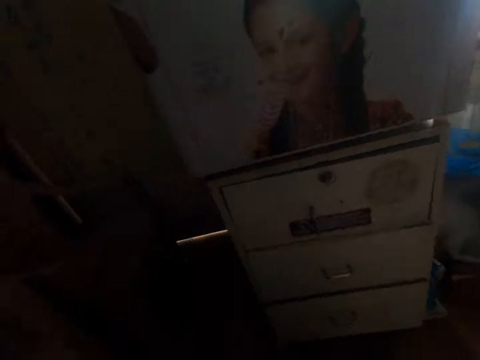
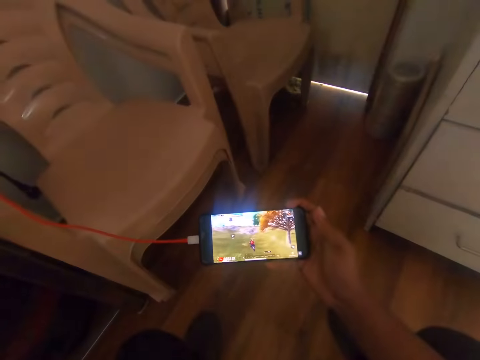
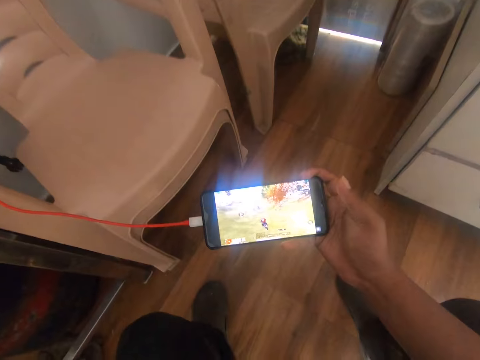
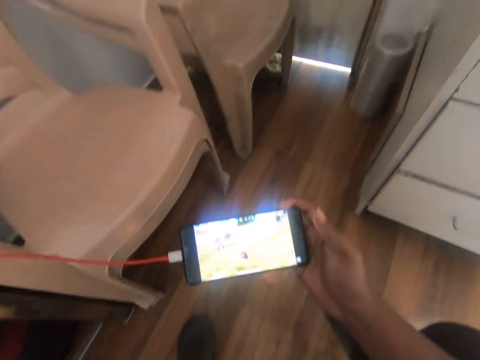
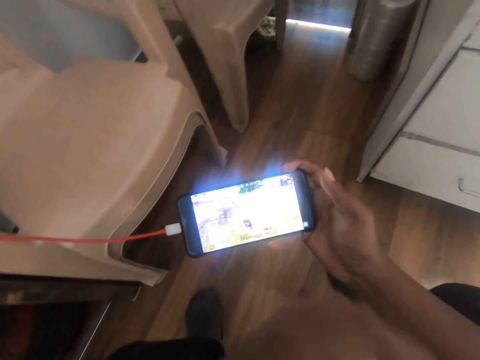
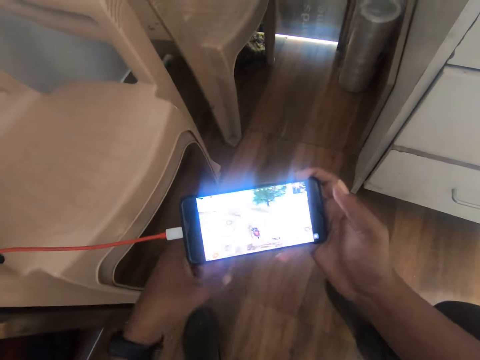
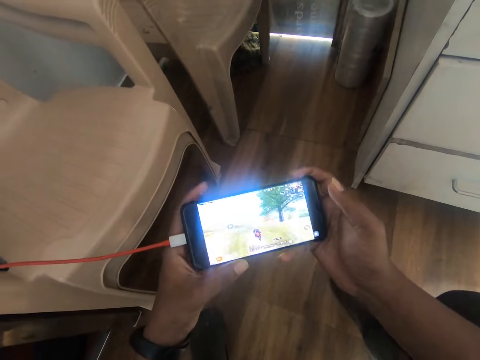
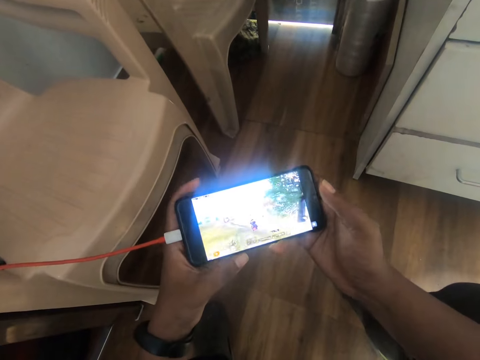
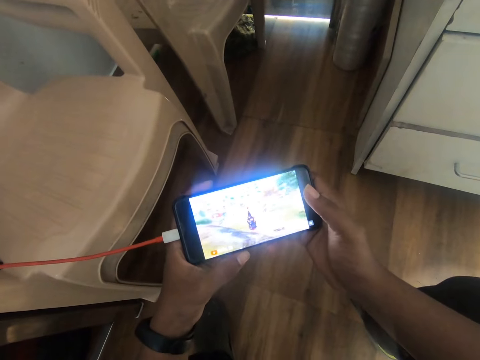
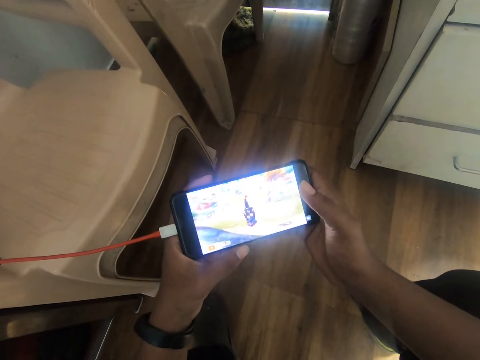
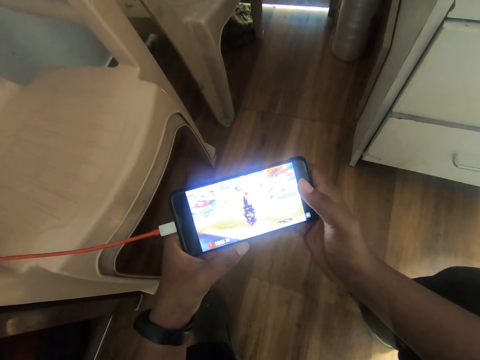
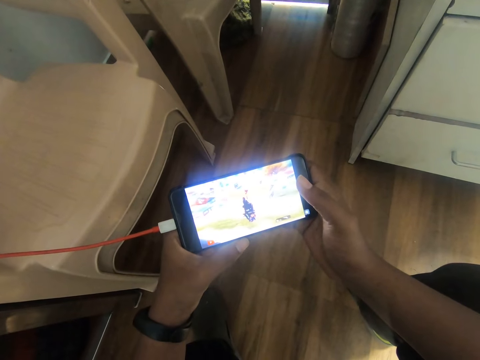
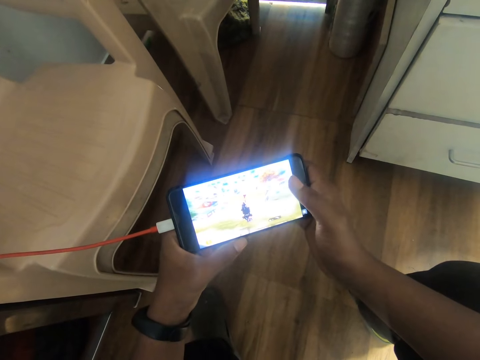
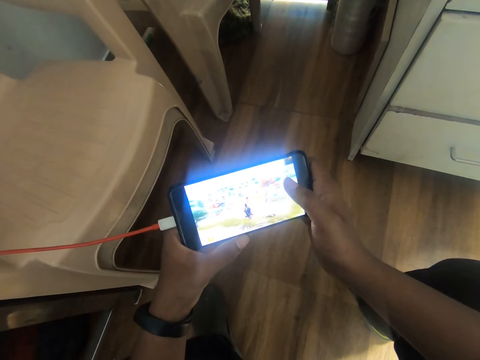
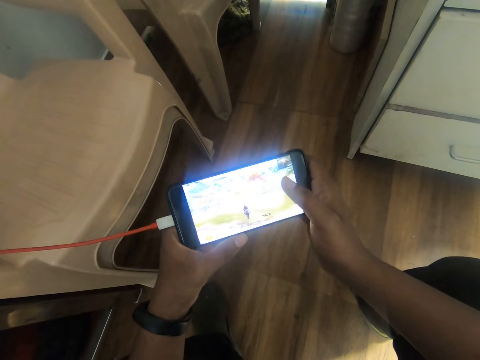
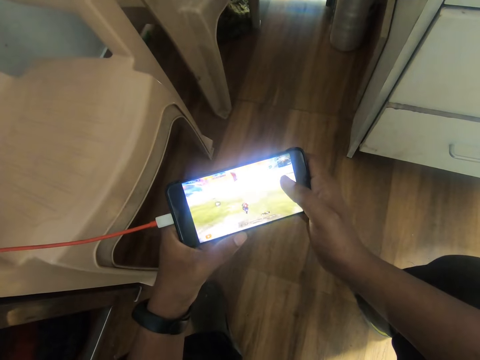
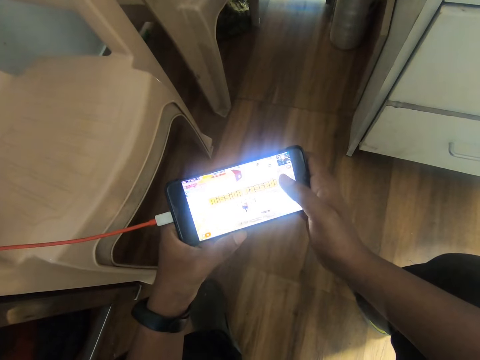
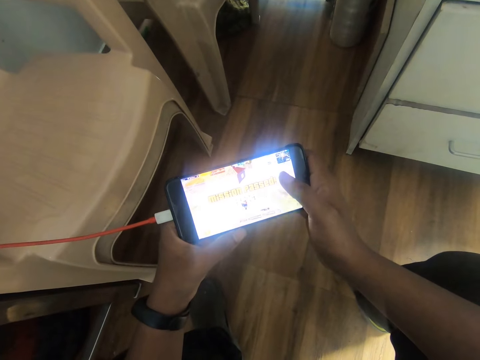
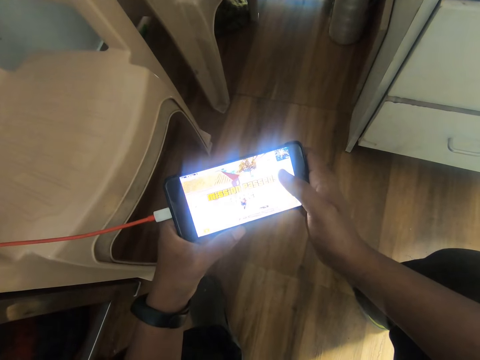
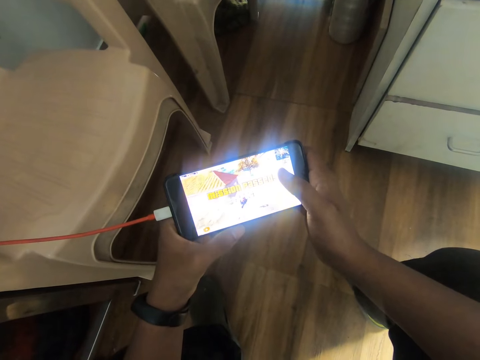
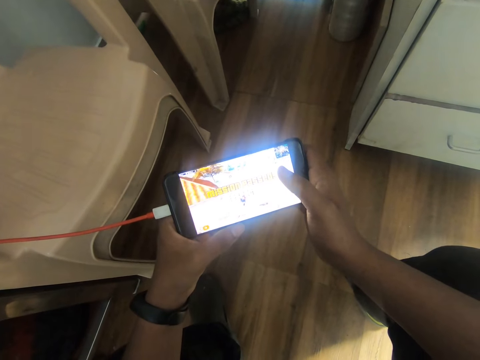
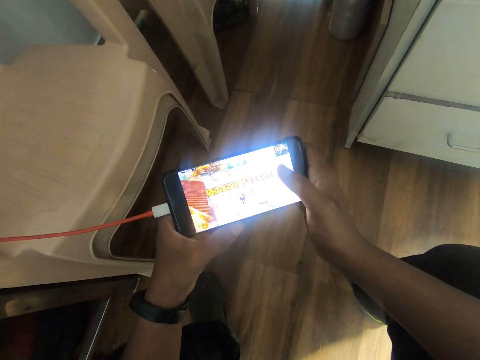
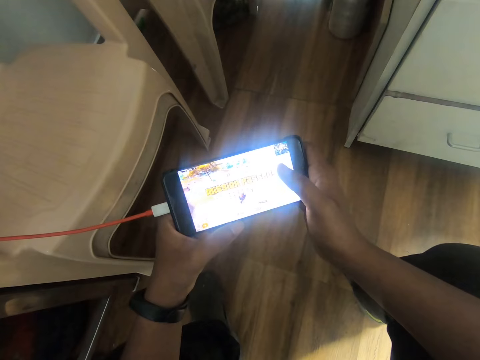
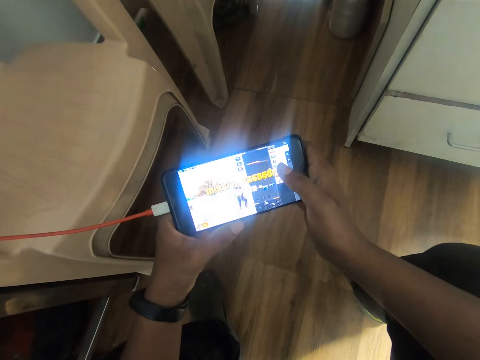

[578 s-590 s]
The camera wearer holds the phone with both hands. He watches a game on the phone. He taps the screen of the phone with his right hand.

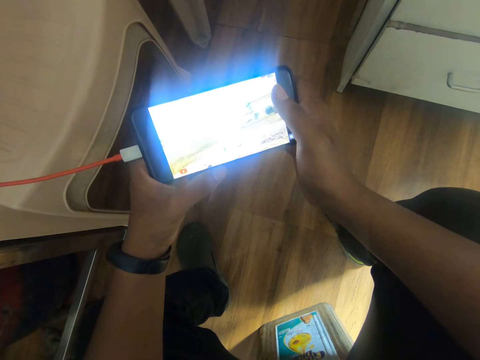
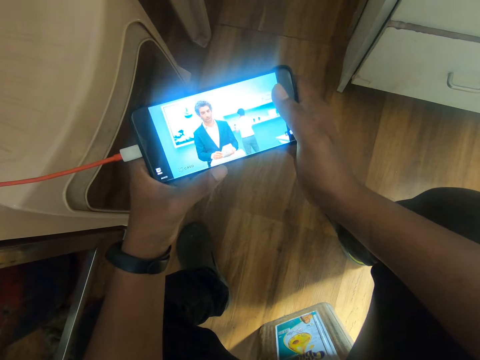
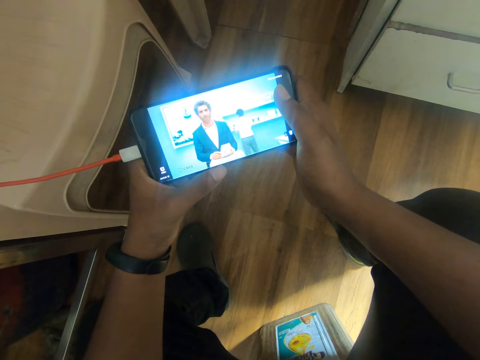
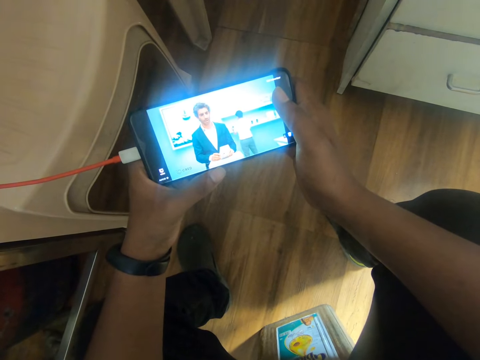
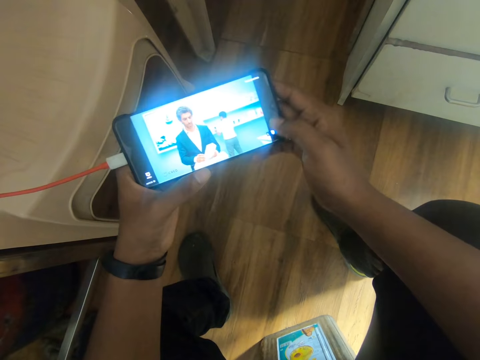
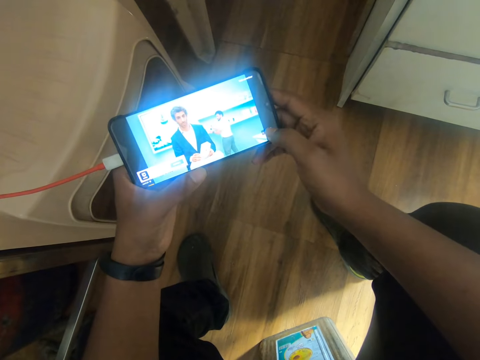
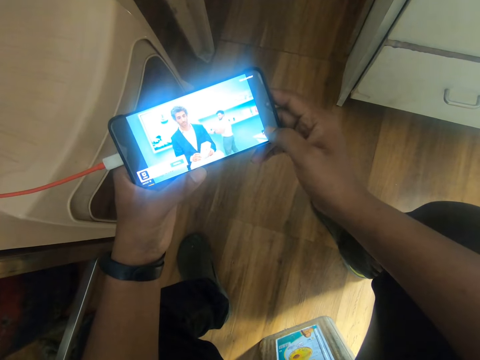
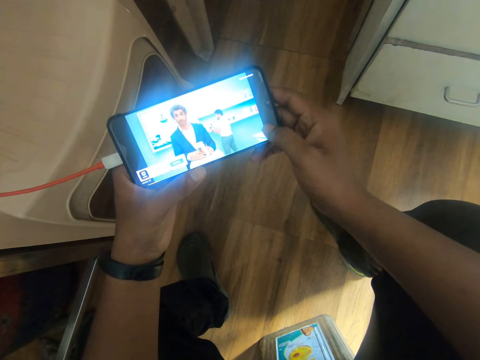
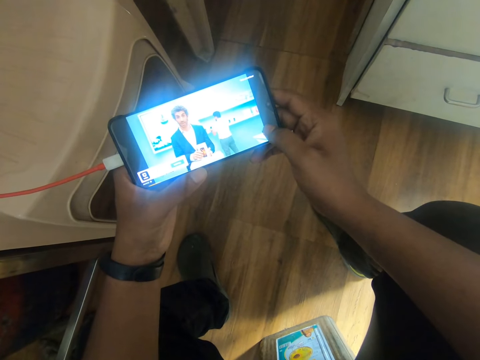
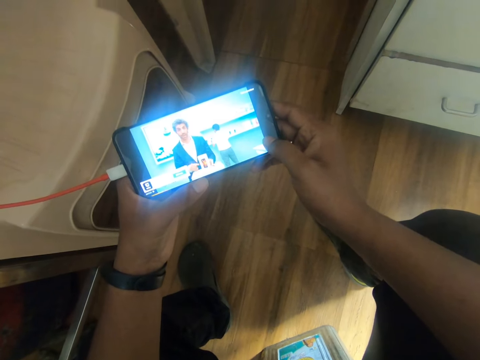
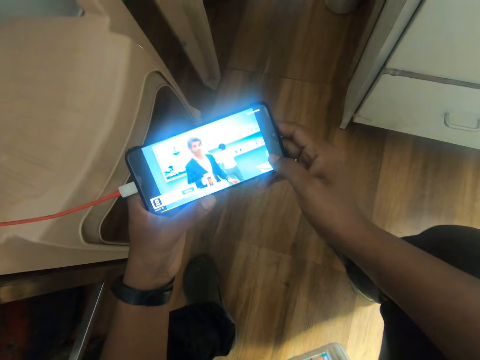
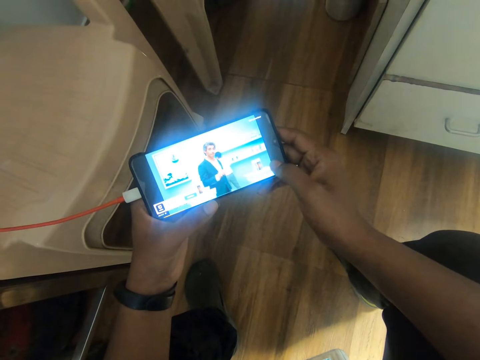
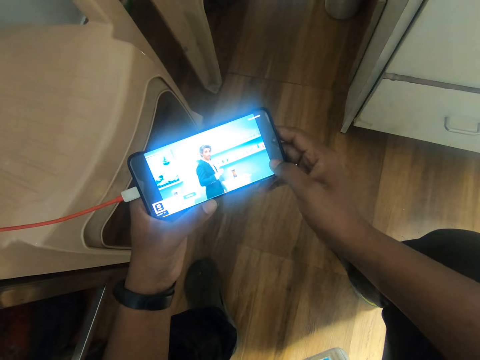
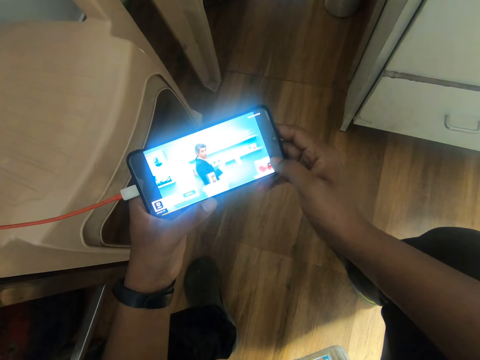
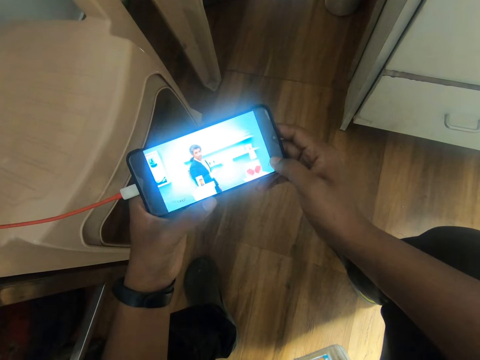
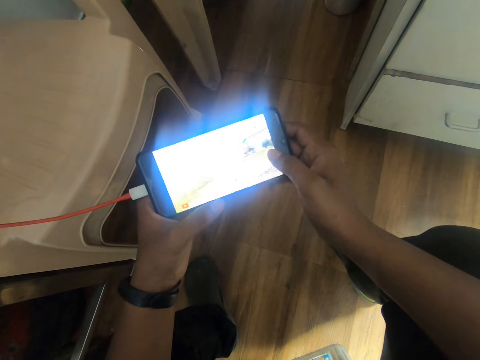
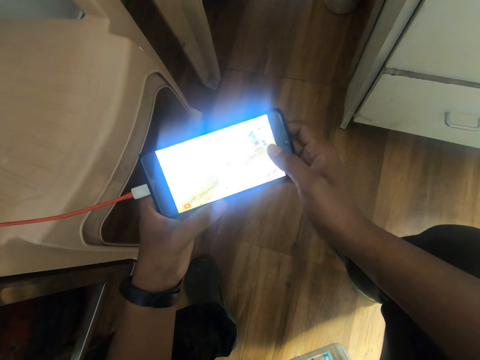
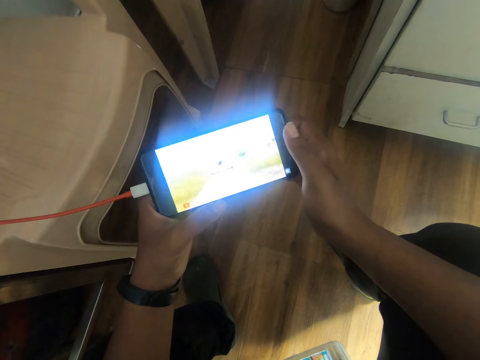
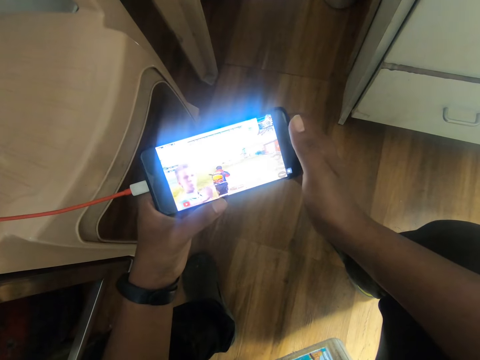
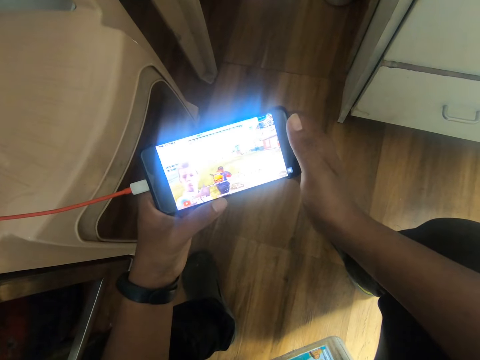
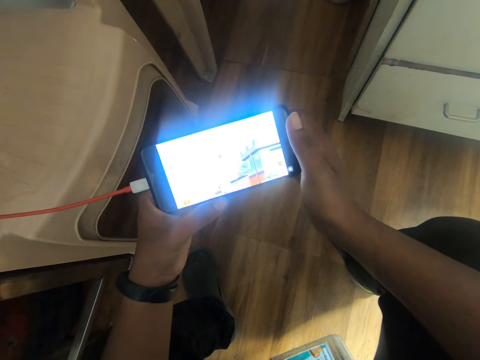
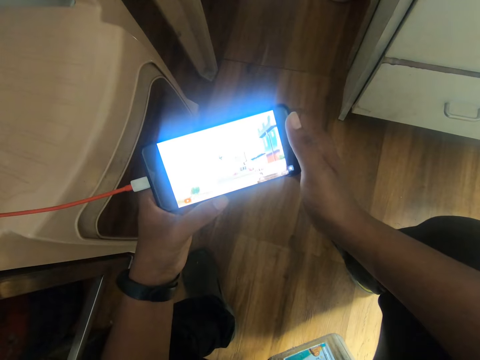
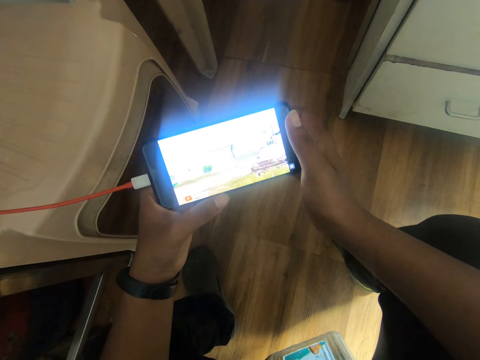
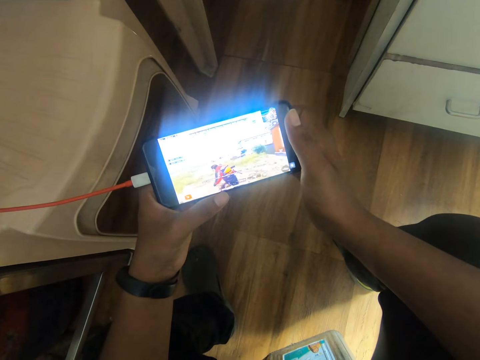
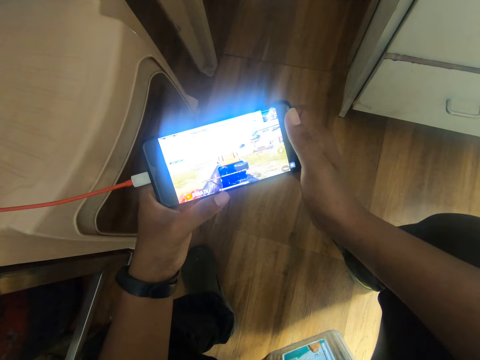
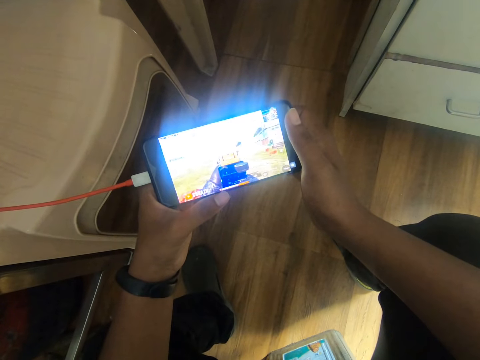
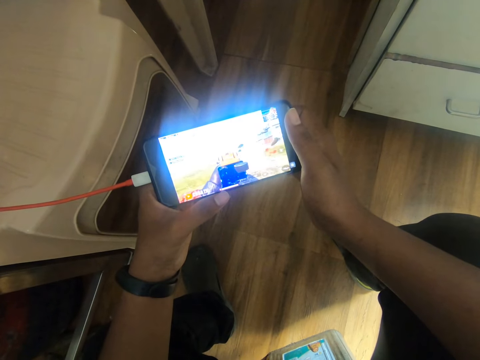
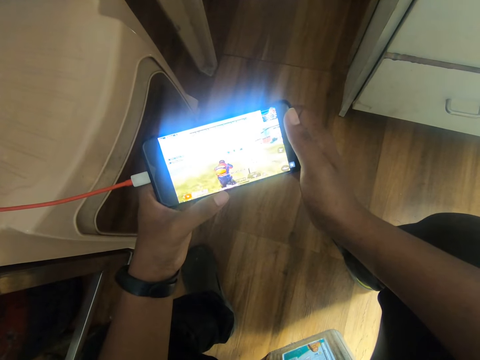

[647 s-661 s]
The camera wearer operates the phone in both hands with his right hand. He presses the phone. He watches a game on the phone.
